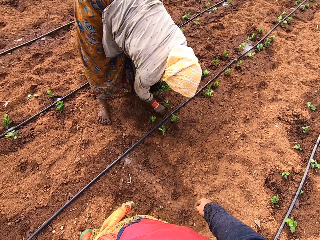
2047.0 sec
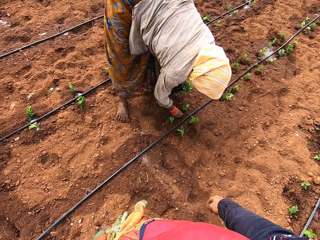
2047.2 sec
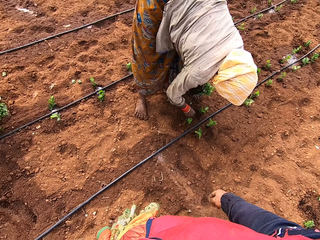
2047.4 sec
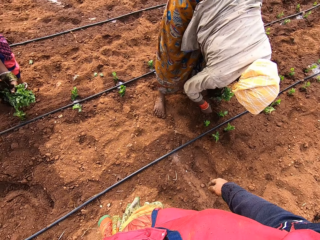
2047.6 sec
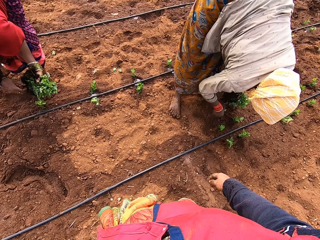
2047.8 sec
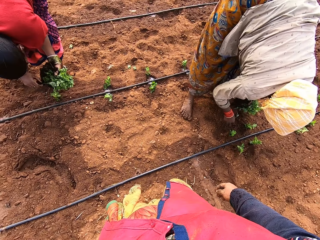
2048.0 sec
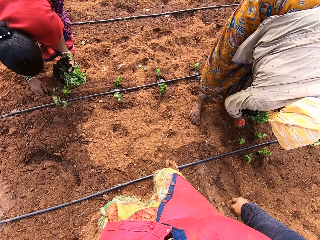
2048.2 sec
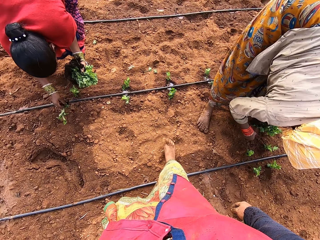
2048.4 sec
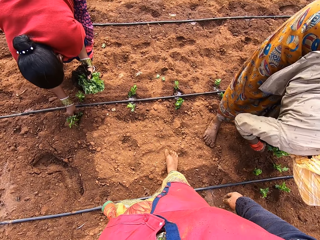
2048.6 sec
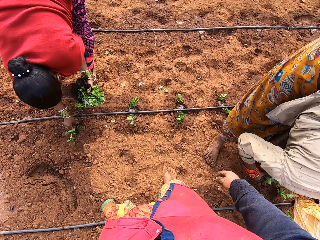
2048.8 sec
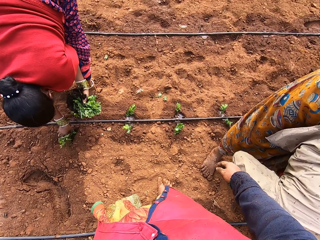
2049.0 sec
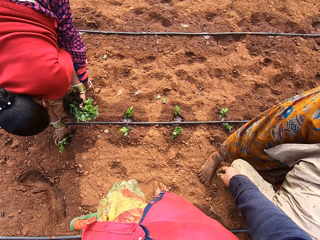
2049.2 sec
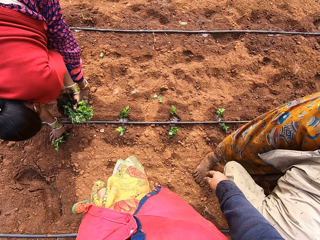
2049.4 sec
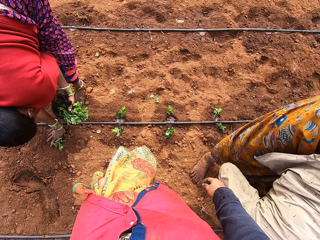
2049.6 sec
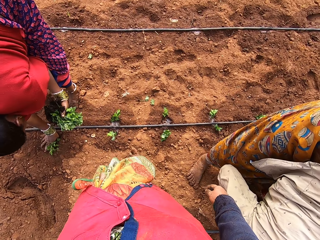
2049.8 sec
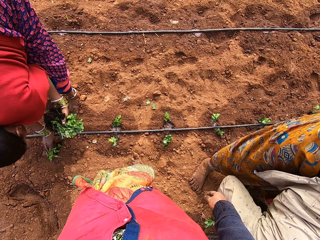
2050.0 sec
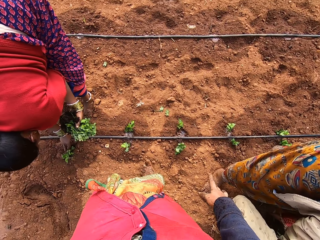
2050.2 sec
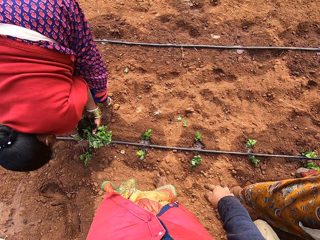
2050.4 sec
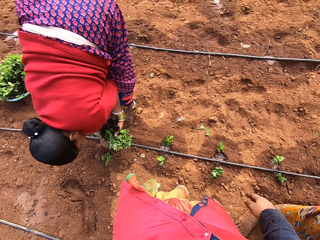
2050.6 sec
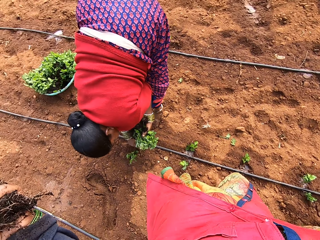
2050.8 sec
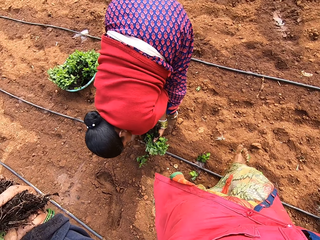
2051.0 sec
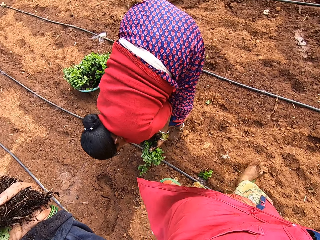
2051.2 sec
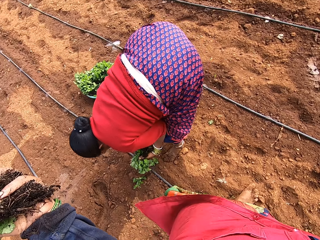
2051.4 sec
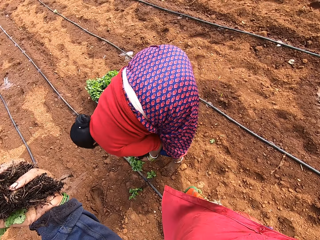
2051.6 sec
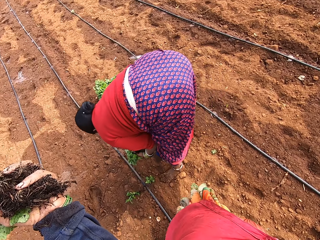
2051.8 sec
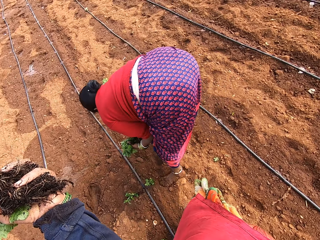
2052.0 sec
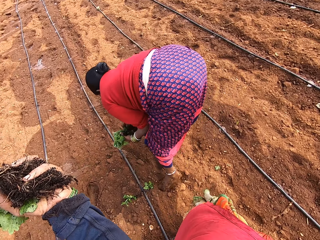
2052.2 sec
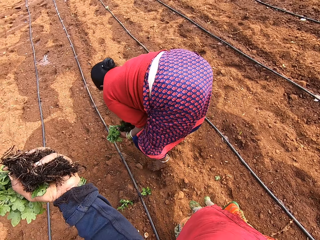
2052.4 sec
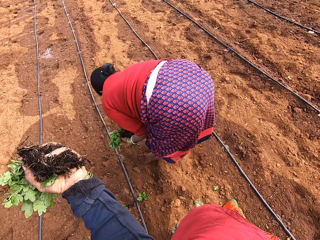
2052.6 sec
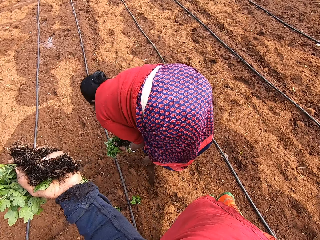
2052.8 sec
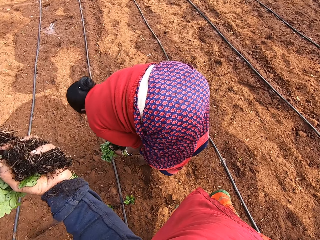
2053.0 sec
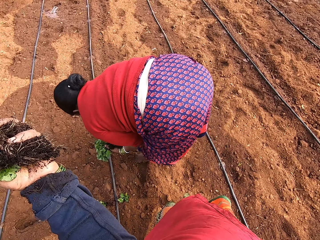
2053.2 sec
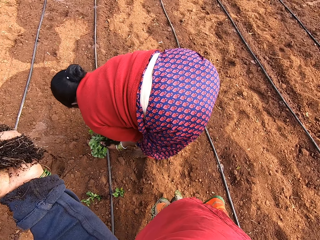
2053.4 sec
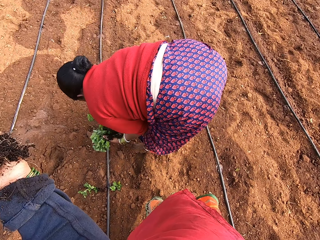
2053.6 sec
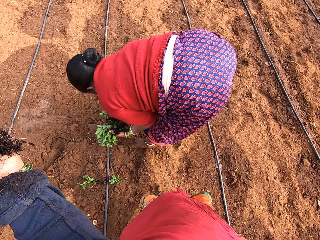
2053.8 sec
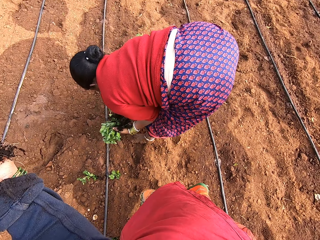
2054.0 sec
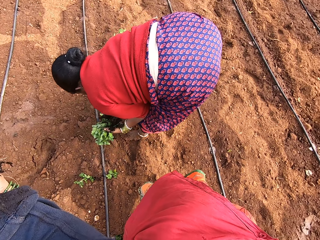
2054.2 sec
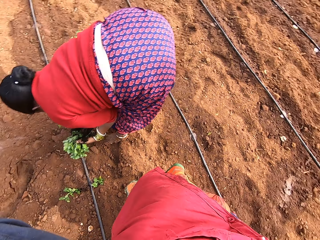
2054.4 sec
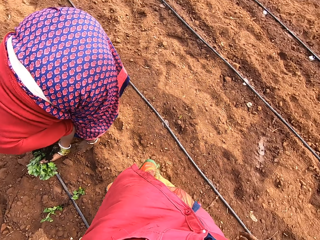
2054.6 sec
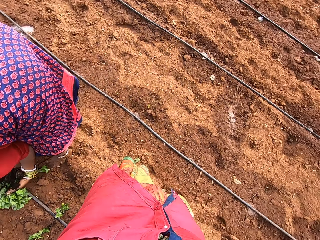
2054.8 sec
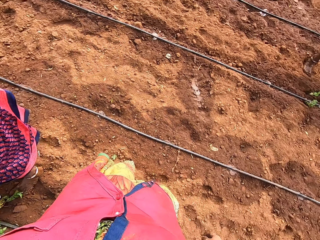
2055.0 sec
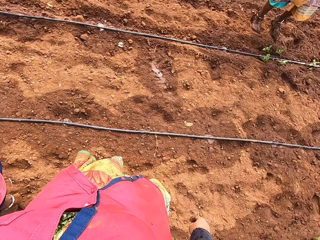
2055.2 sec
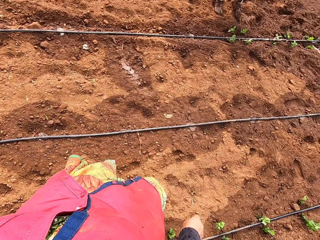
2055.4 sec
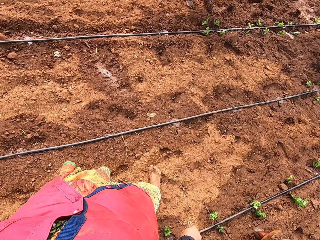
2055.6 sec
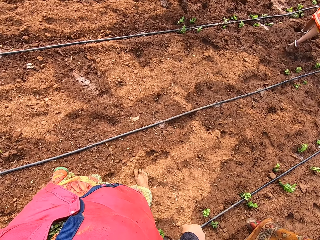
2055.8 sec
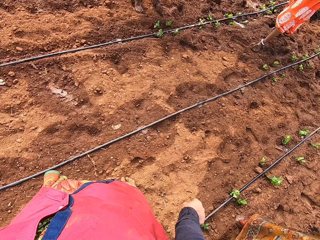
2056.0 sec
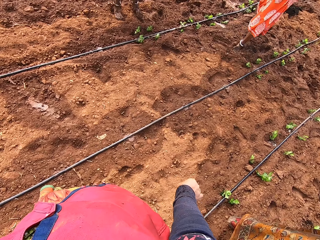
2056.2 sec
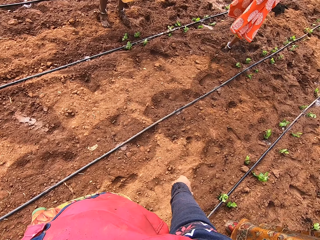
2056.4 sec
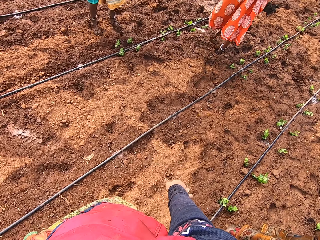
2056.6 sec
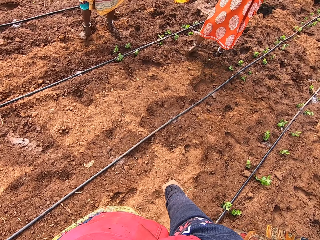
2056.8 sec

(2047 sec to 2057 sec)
A woman takes a plant from her left hand with her right hand and puts the plant in the ground with her right hand. The camera wearer looks at the woman.

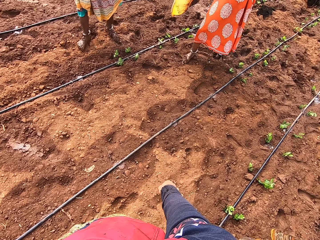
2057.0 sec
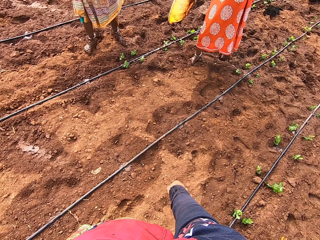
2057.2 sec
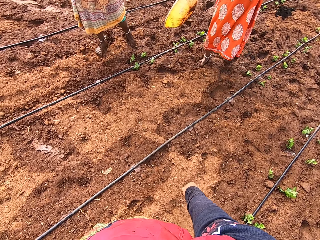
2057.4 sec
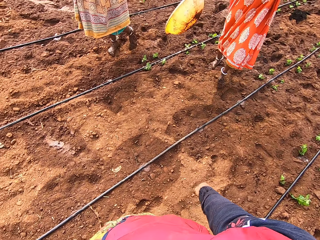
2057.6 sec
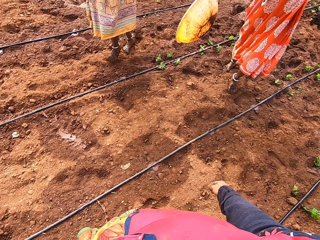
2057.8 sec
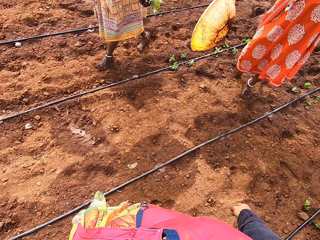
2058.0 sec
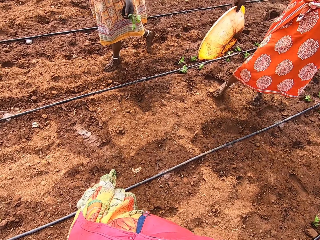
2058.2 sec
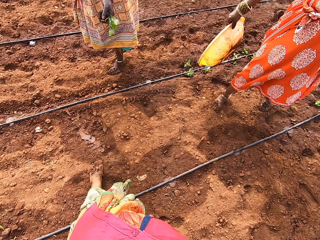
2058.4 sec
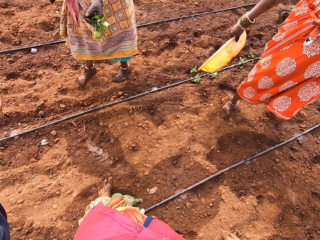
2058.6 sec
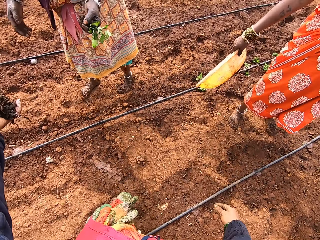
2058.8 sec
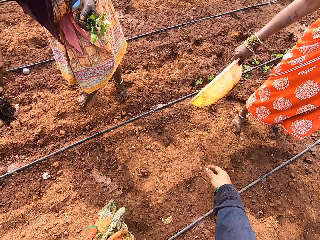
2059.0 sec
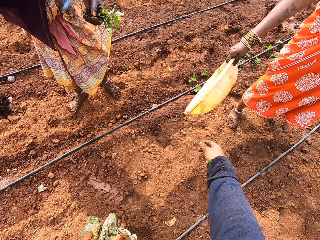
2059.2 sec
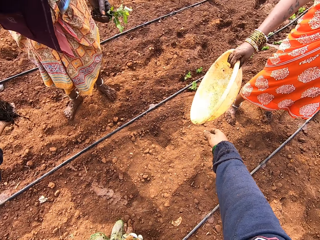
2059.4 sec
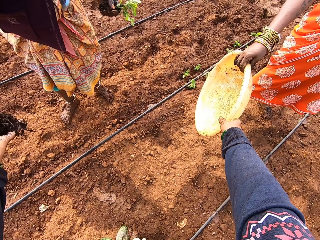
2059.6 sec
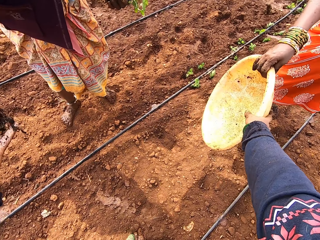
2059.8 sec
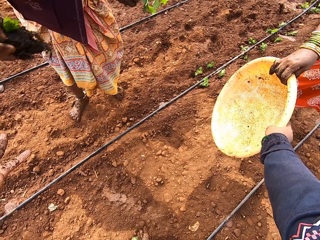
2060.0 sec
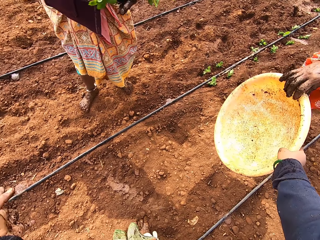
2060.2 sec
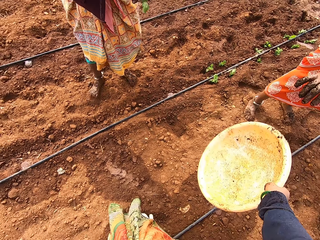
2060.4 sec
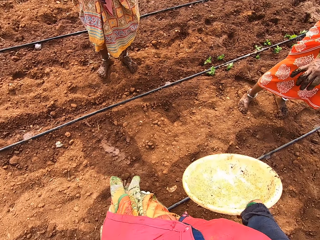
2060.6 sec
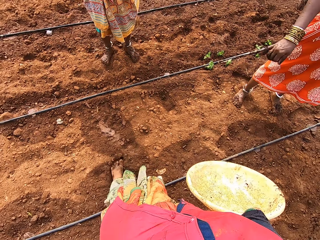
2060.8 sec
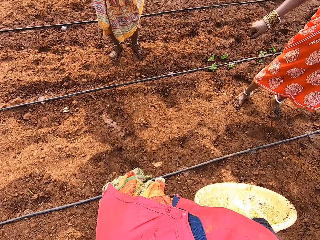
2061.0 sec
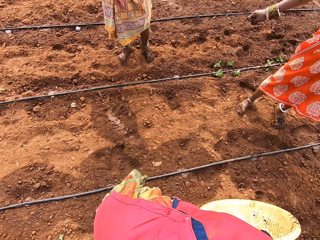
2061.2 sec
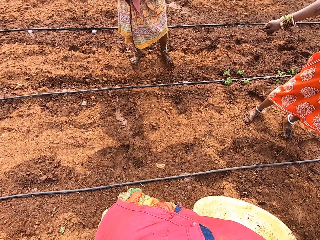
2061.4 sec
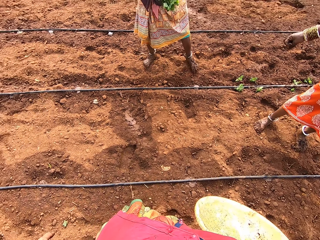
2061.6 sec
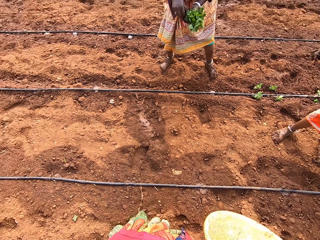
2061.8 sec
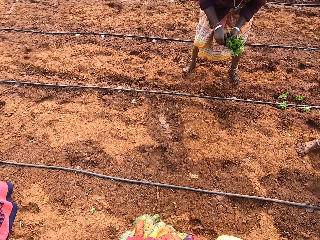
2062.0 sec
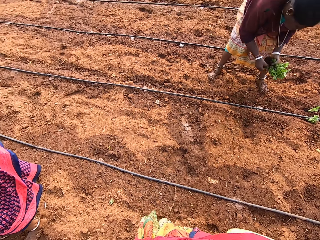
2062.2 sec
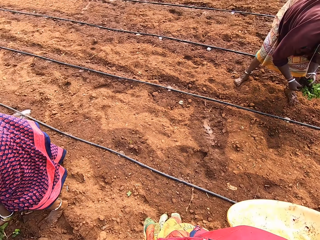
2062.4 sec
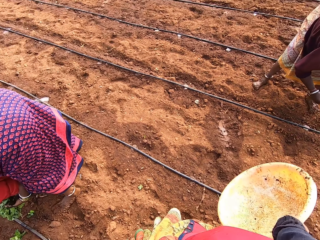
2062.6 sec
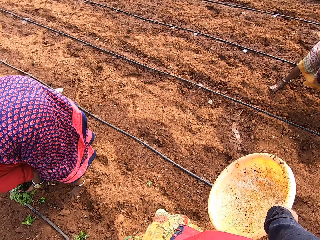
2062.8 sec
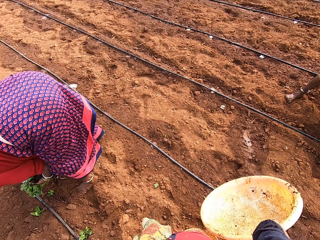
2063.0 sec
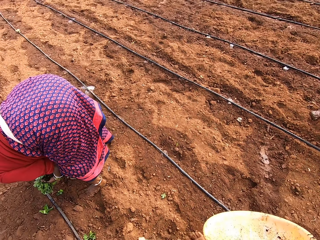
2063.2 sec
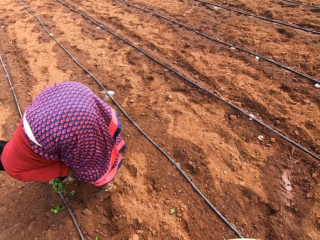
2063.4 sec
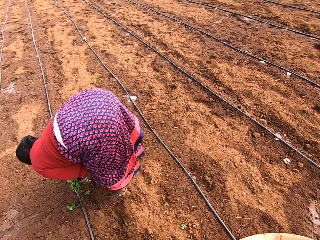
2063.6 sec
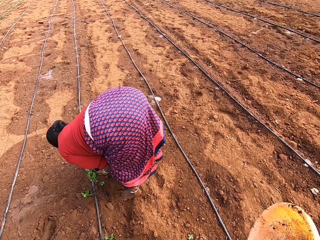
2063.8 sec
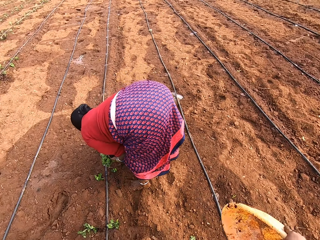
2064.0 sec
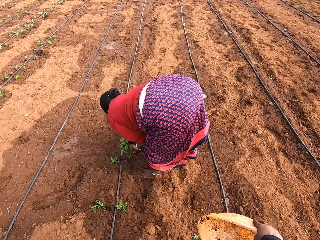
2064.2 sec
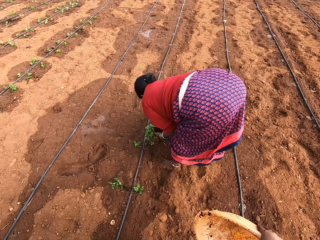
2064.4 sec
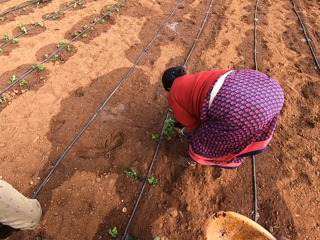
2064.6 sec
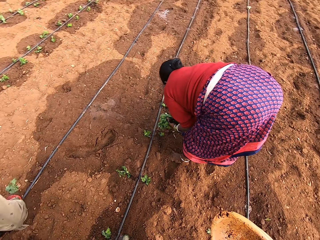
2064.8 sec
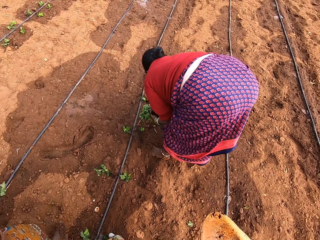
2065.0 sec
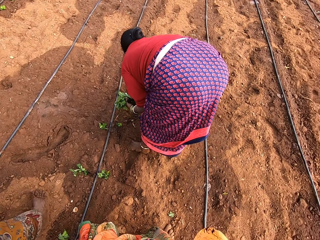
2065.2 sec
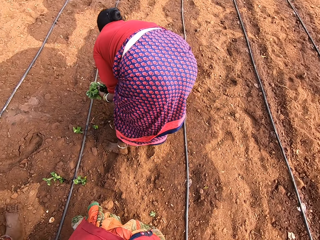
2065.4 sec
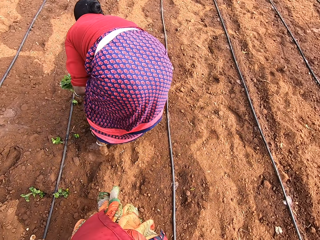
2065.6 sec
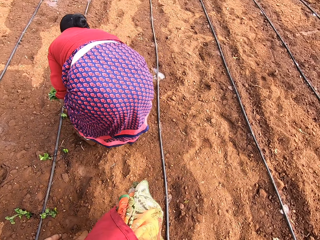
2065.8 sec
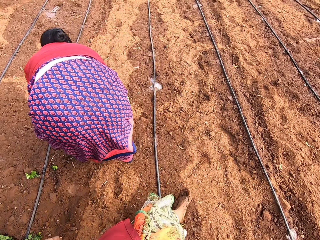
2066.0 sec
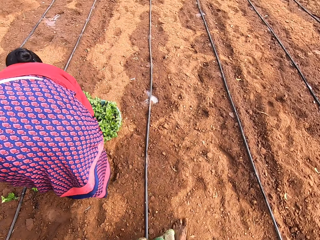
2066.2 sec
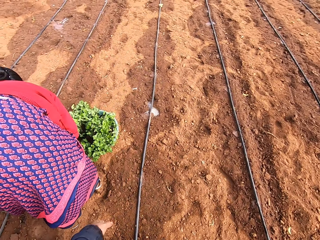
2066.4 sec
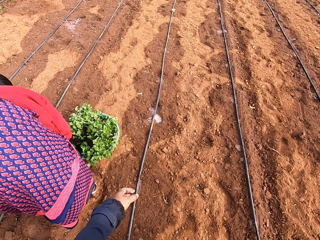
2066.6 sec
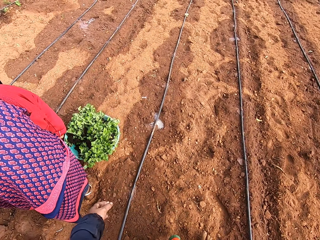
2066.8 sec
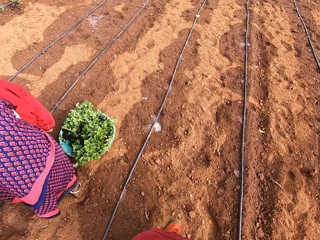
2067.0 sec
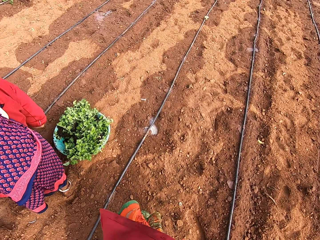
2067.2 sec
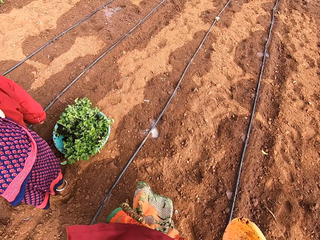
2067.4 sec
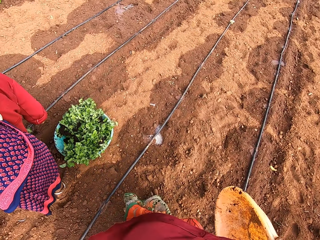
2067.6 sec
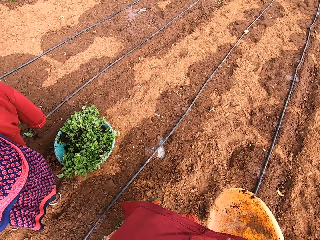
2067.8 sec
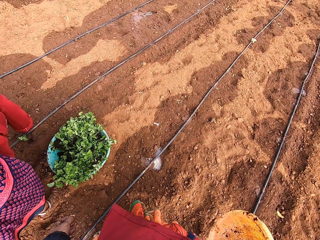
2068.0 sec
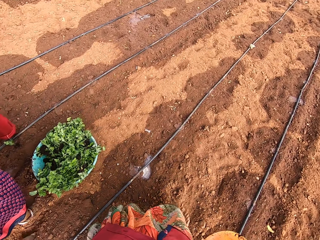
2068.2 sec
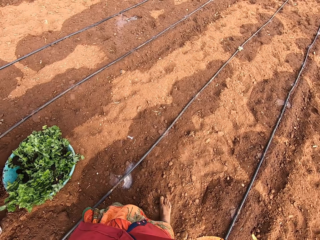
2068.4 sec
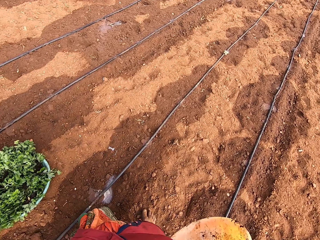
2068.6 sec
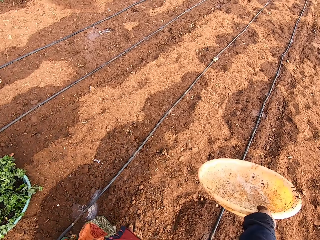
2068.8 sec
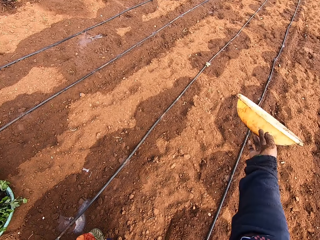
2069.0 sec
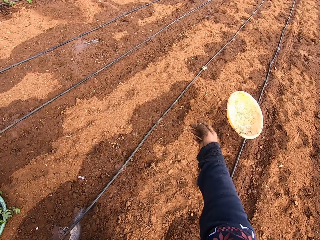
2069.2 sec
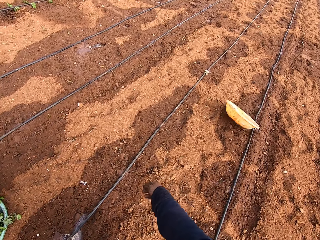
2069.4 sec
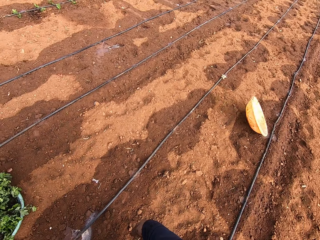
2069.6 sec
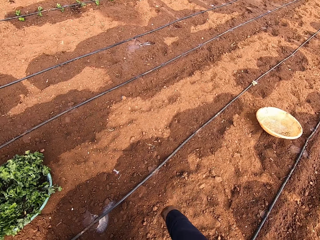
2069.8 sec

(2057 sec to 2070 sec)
The camera wearer interacts with a woman and another woman on the field. She takes a bowl or basin from the other woman with her right hand. She holds the basin with the right hand. She throws the bowl on the ground with her right hand.
